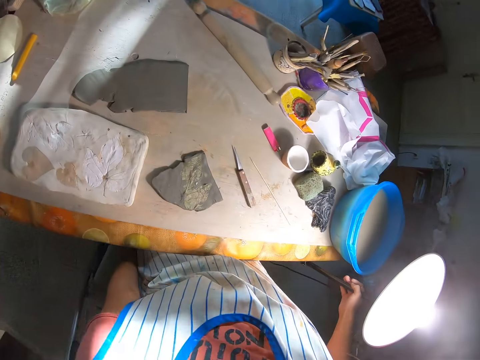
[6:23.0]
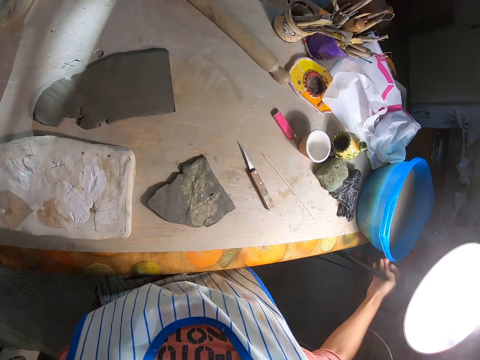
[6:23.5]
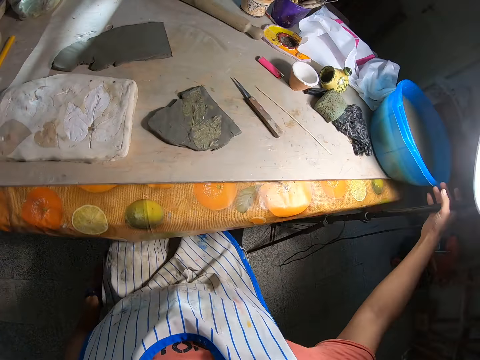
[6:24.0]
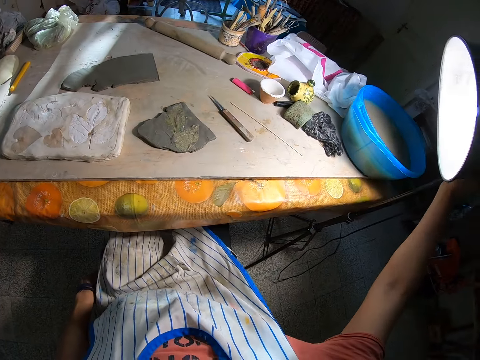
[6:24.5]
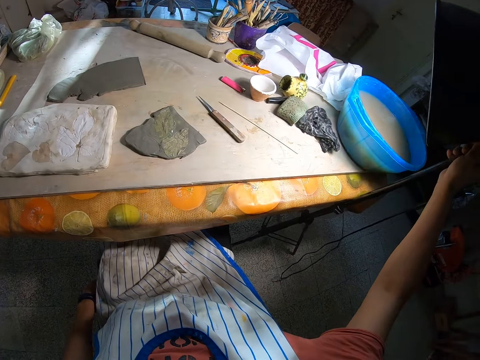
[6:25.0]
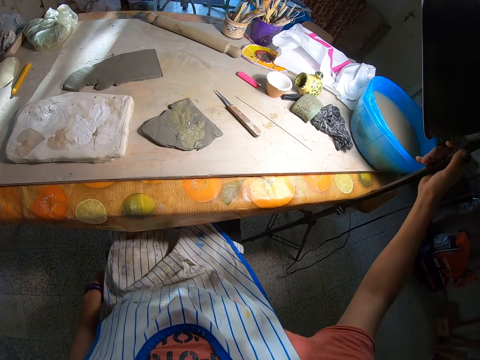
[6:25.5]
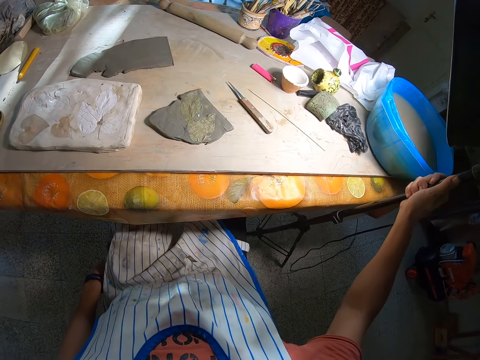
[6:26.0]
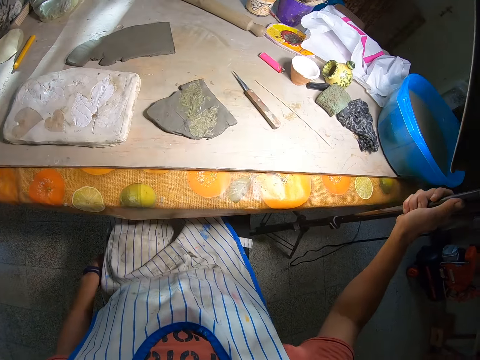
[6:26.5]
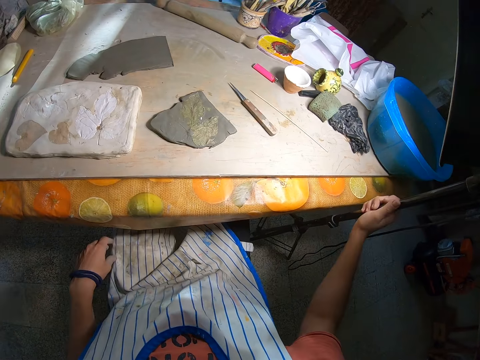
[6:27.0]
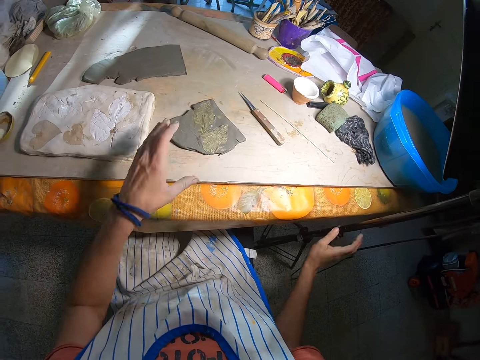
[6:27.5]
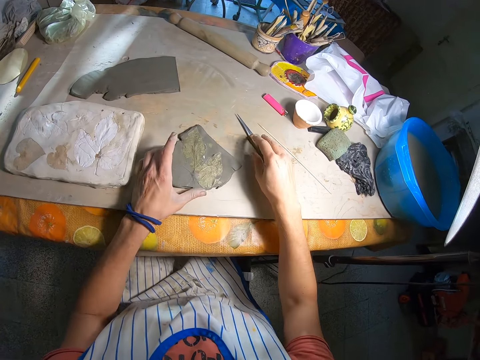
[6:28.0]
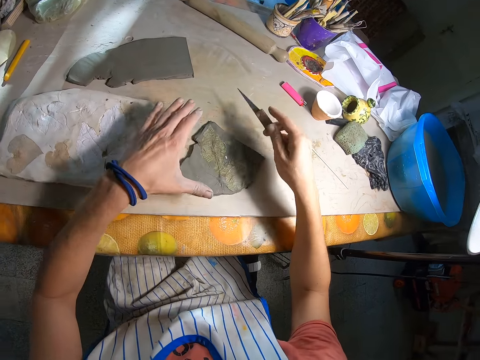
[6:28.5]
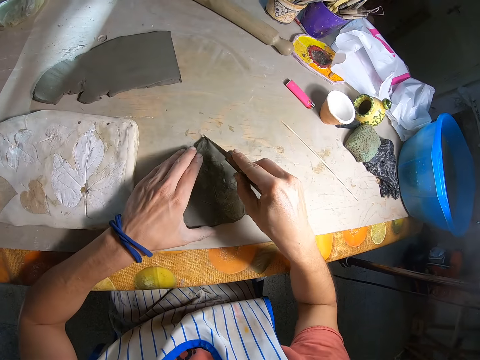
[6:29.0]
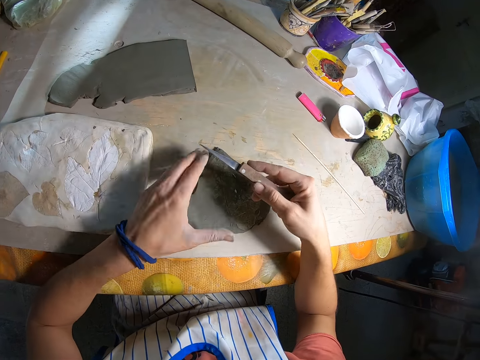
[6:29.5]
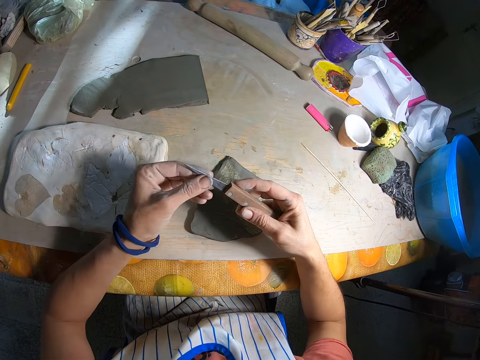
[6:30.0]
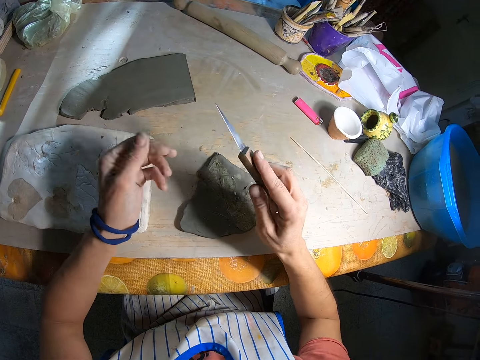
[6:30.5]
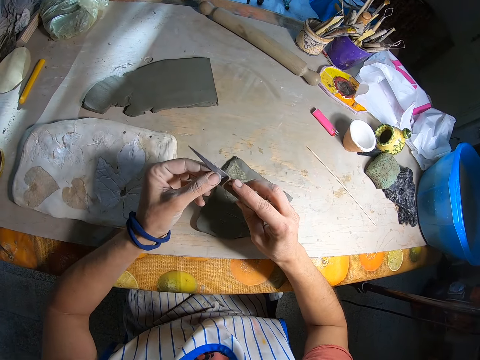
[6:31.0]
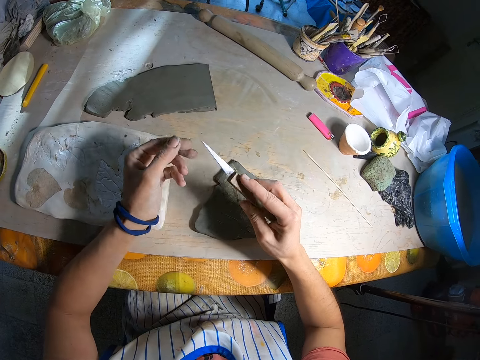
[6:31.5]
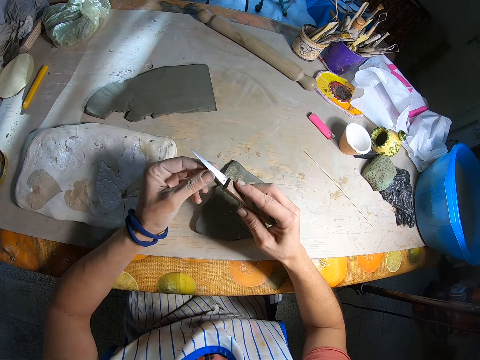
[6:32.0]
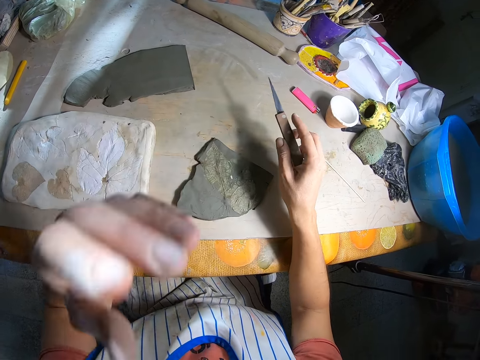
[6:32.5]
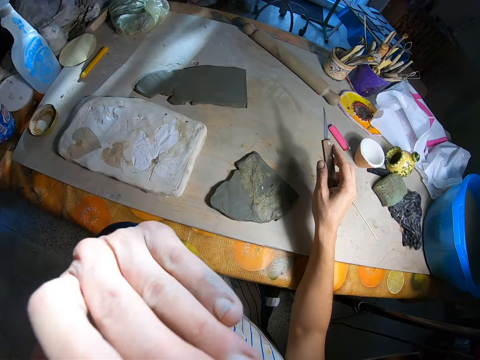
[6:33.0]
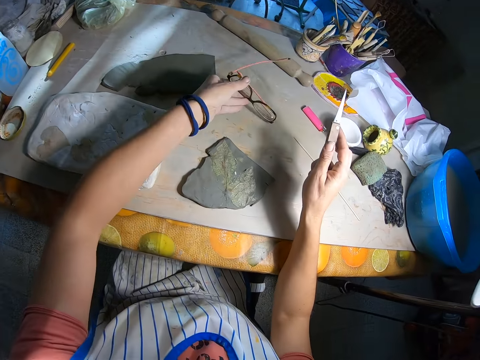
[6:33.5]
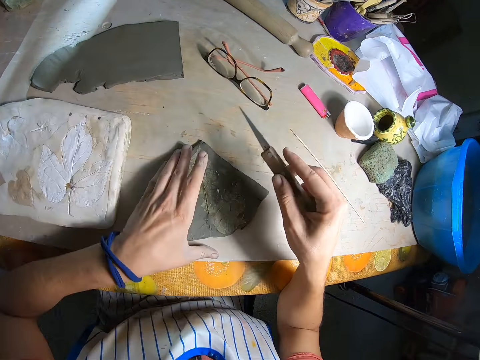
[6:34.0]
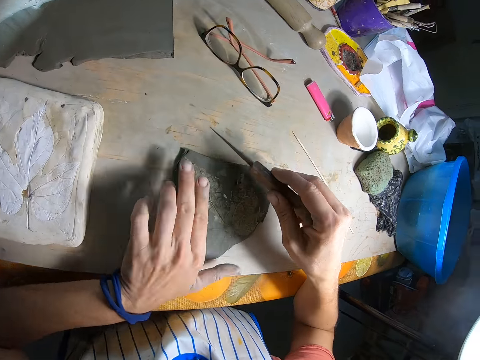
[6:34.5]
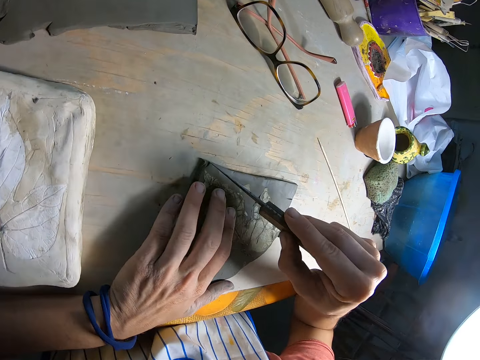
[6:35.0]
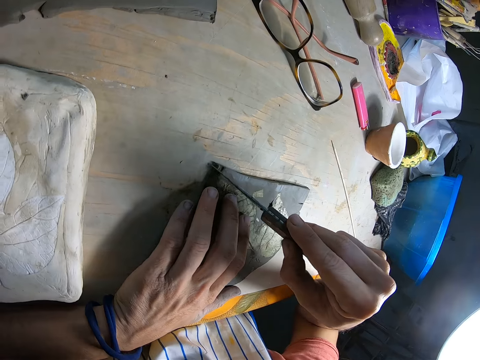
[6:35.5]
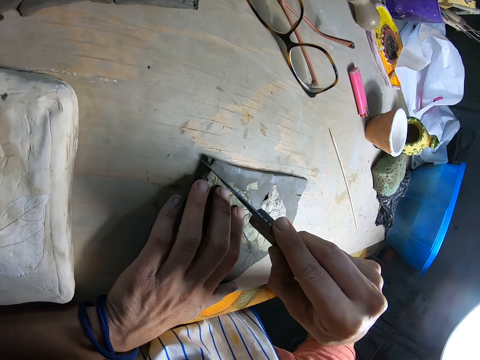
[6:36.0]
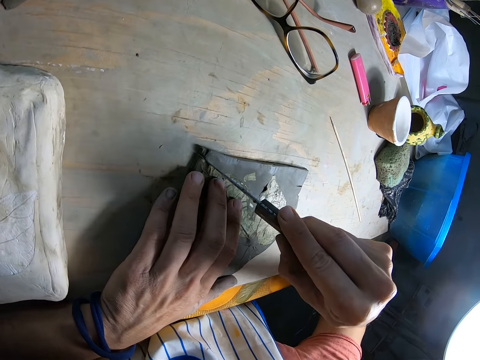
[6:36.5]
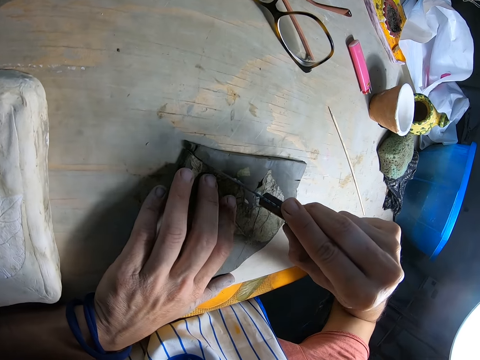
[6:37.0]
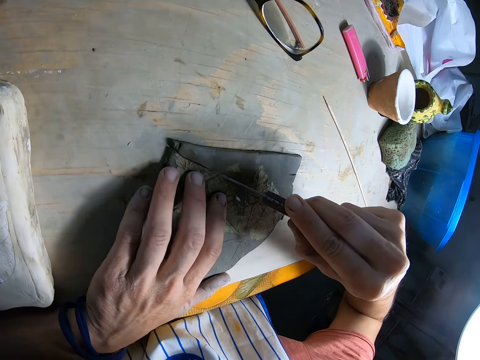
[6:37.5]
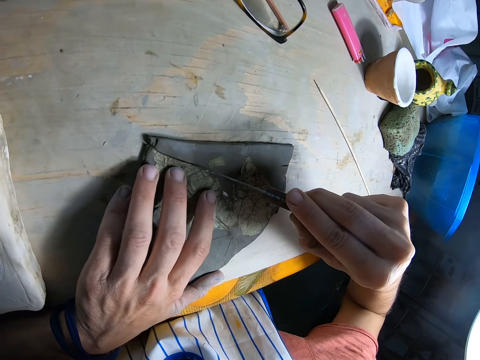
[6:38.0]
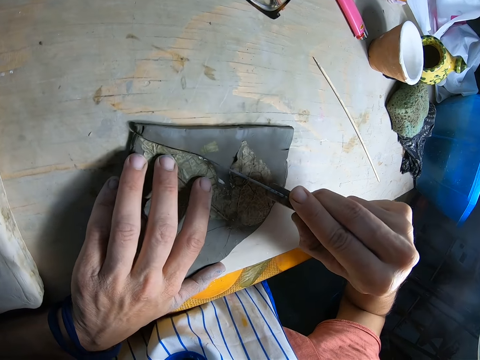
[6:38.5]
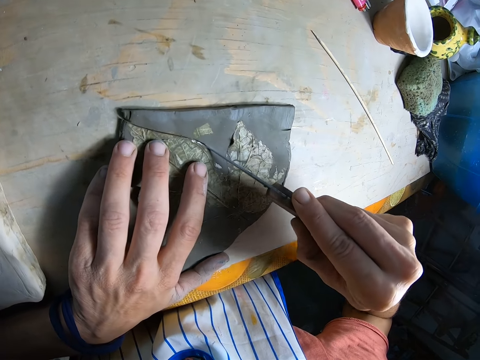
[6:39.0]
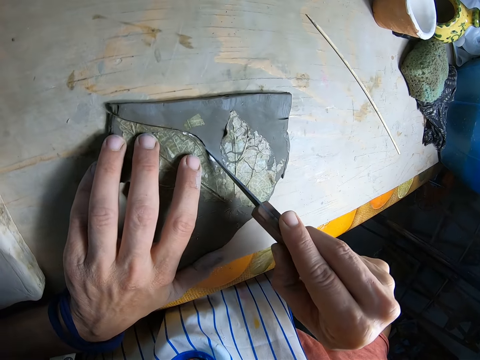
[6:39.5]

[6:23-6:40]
The camera wearer sits on the chair. He turns the lamp with his right hand. He moves the lamp with his right hand. He fixes the lamp. He moves a mold on the table with his left hand. He picks up the potter's knife with his right hand. He holds polymer clay. He cleans the potter's knife with his left hand. He holds the knife. He removes his glasses from his eyes with his left hand. He drops the glasses on the table with his left hand. He moves the mold with his left hand. He holds the polymer clay. He cuts through the mold with the potter's knife in his right hand.

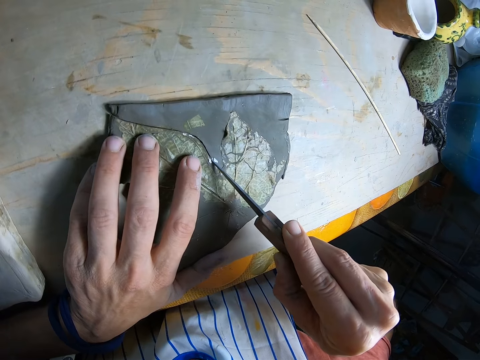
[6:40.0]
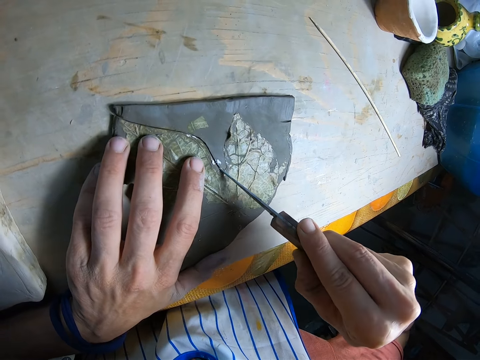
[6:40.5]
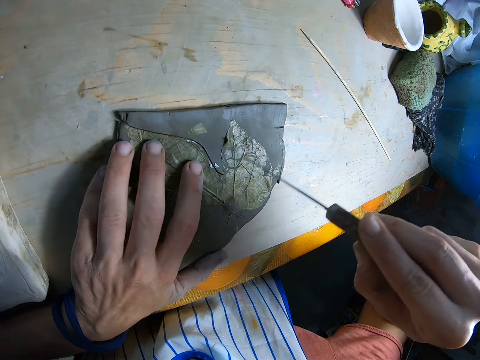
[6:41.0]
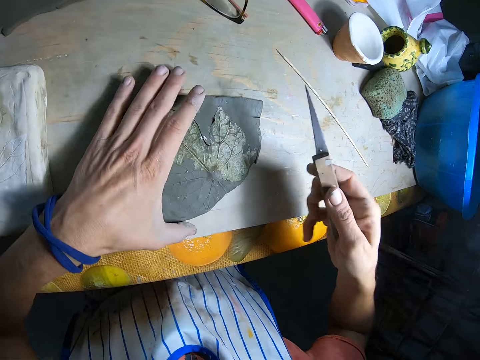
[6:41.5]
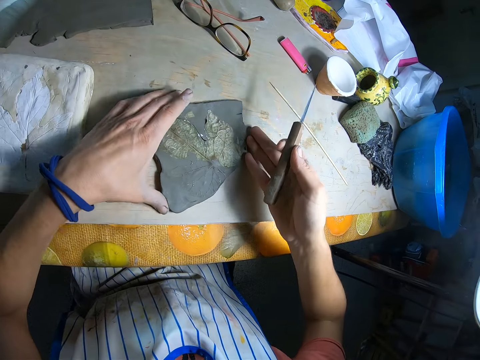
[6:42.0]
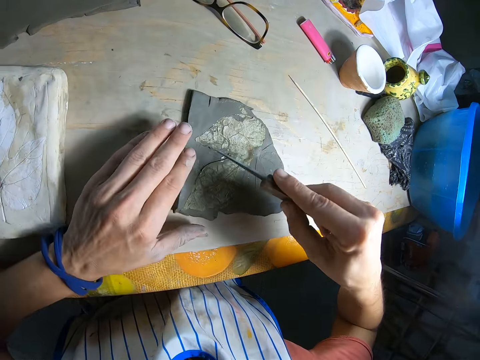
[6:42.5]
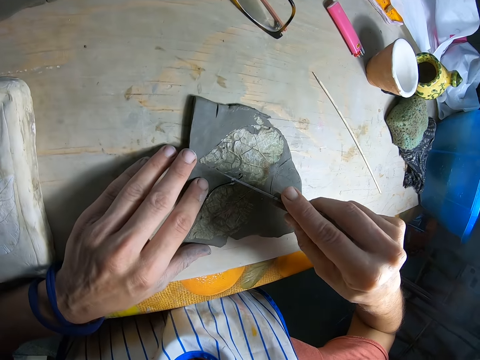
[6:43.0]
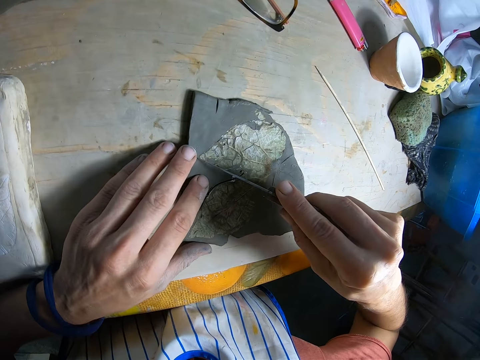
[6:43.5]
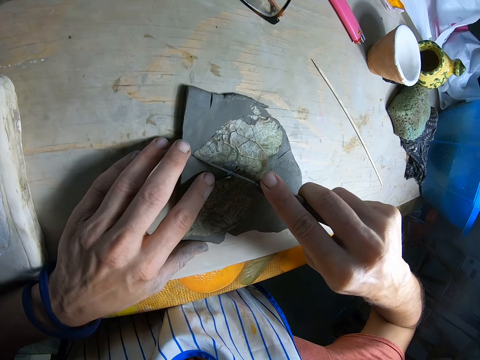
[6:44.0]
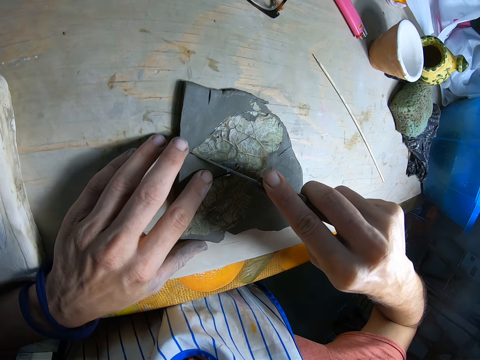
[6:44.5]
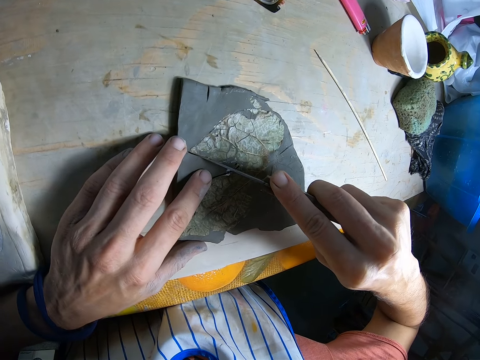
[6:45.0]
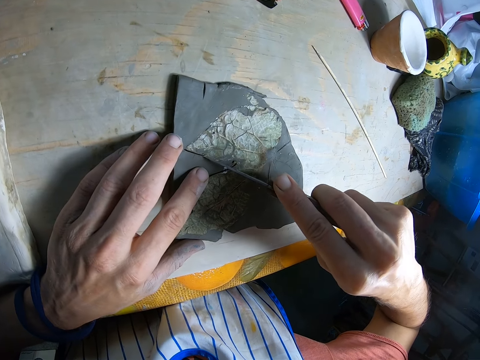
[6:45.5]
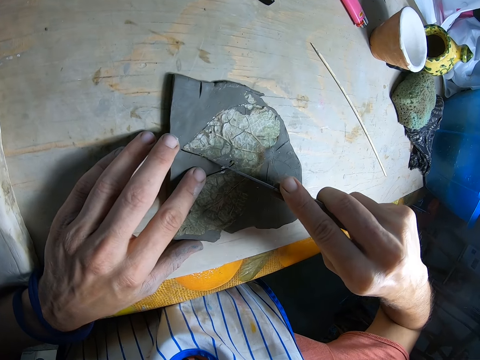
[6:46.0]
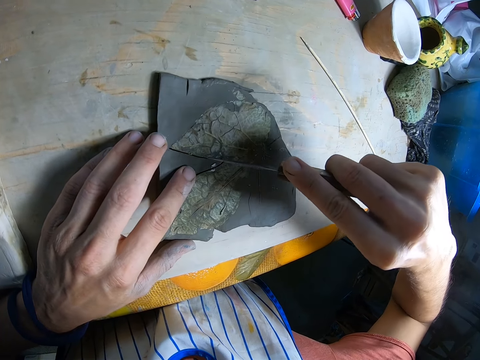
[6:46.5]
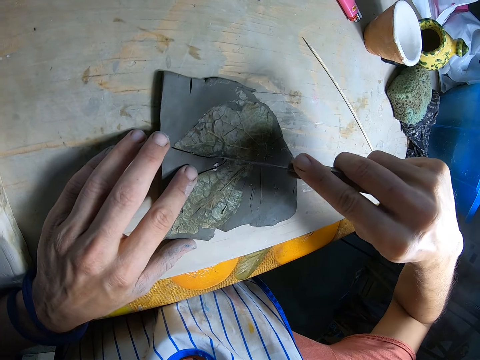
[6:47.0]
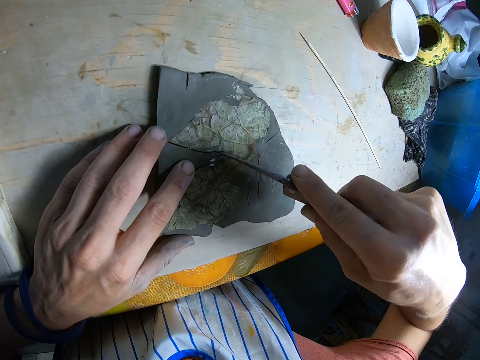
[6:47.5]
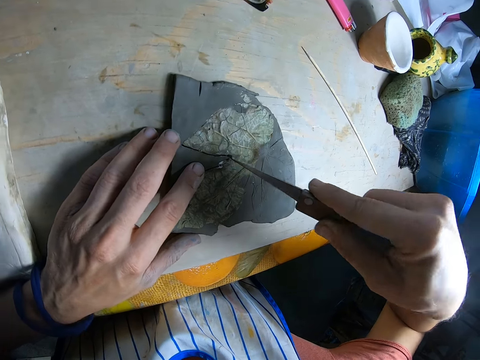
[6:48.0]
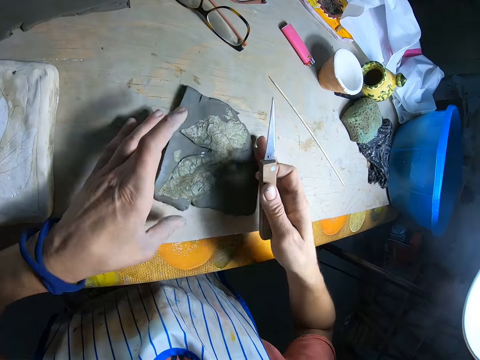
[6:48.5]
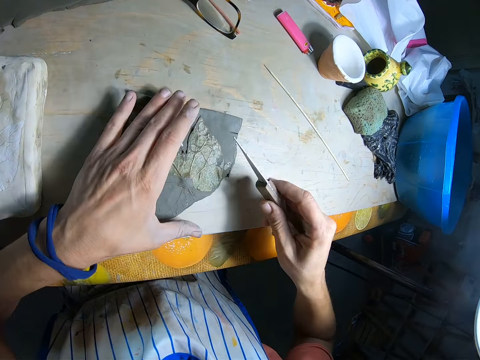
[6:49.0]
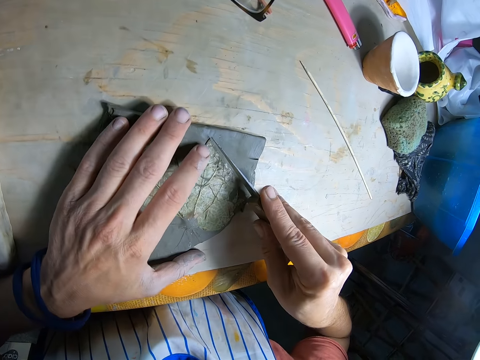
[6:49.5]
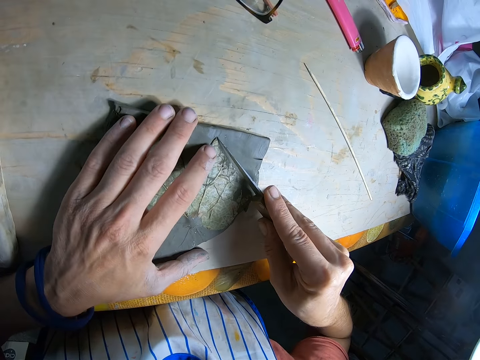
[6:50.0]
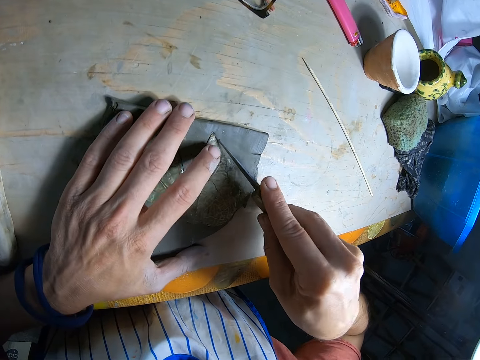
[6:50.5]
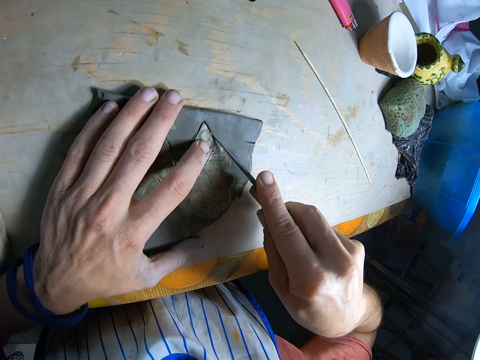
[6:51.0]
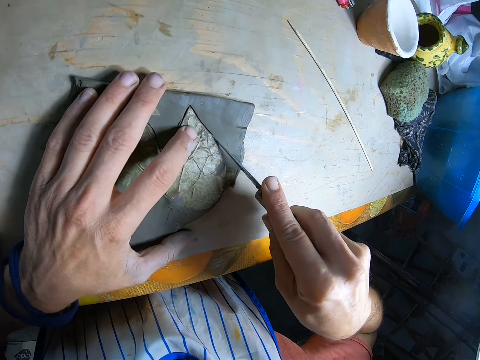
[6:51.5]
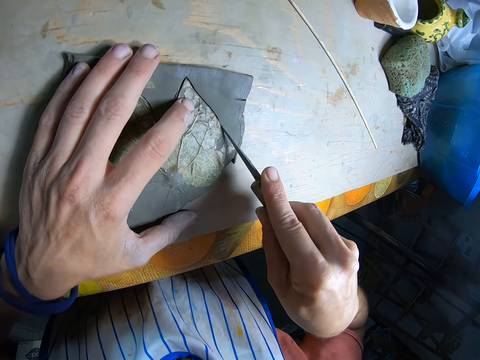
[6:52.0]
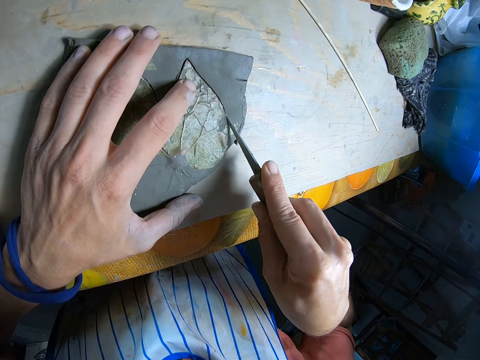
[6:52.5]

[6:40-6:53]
The camera wearer turns the mold with both hands. He cuts through the mold with the potter's knife in his right hand. He turns the mold with both hands. He cuts through the mold with the potter's knife in his right hand.
